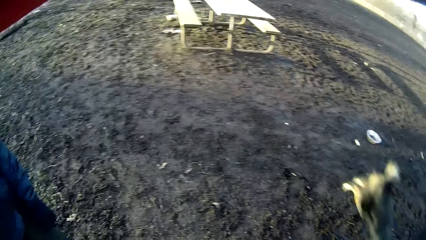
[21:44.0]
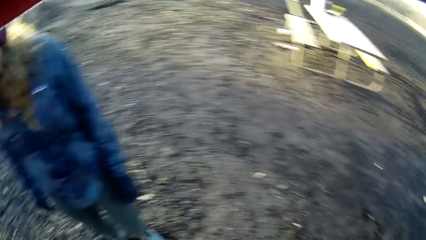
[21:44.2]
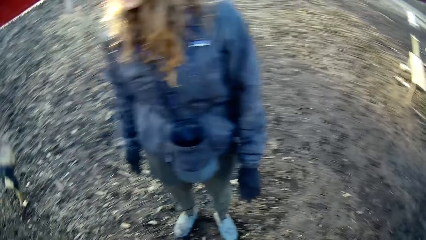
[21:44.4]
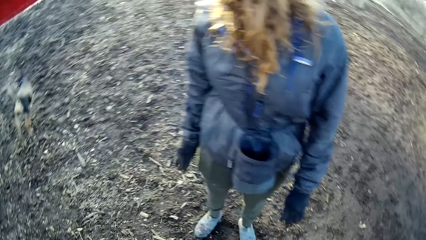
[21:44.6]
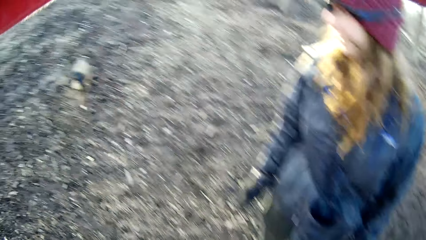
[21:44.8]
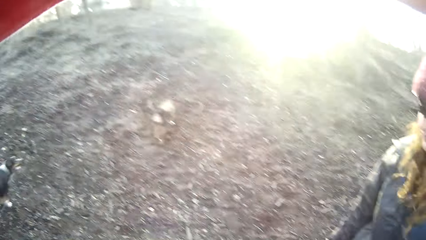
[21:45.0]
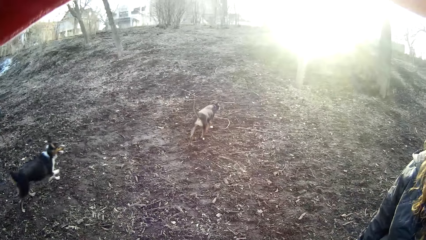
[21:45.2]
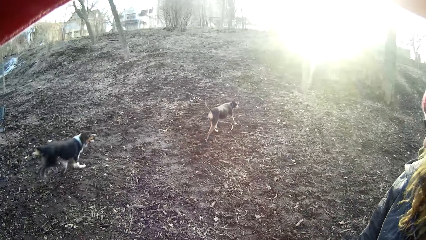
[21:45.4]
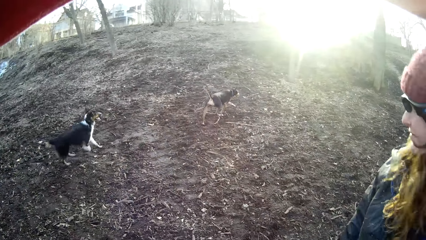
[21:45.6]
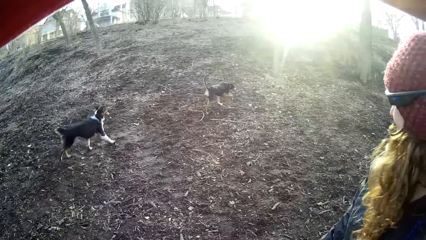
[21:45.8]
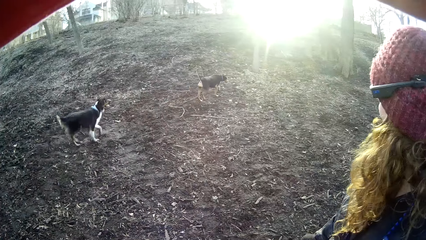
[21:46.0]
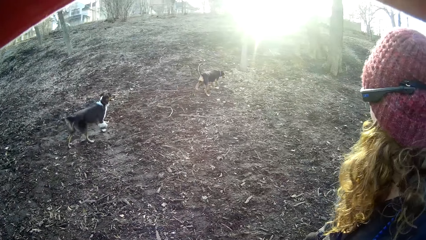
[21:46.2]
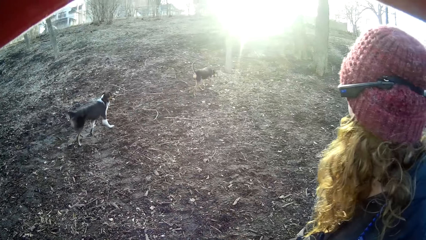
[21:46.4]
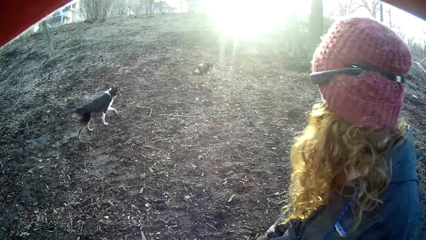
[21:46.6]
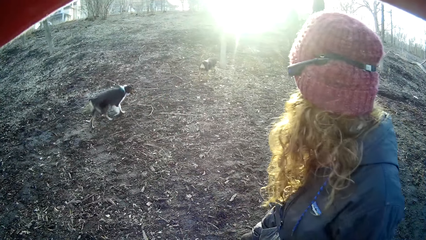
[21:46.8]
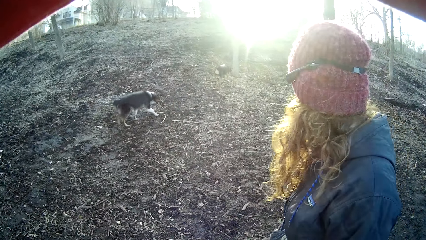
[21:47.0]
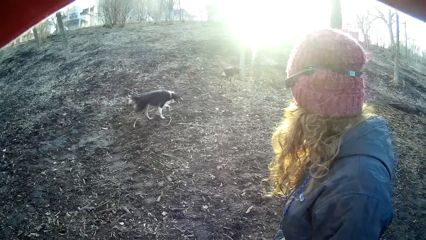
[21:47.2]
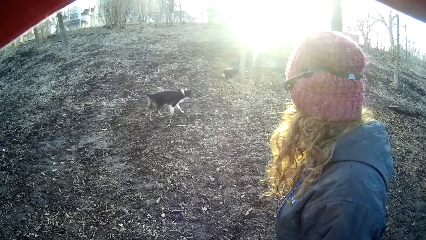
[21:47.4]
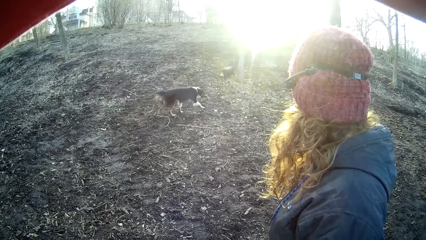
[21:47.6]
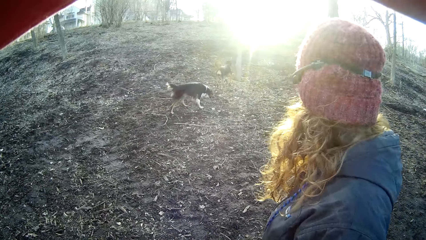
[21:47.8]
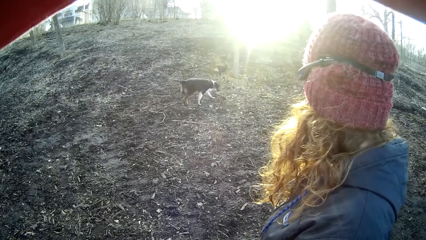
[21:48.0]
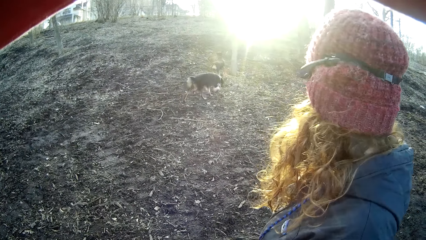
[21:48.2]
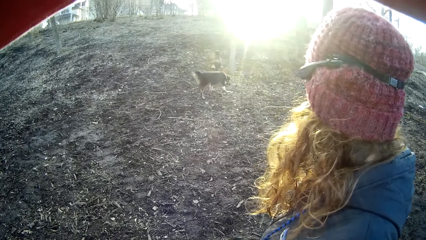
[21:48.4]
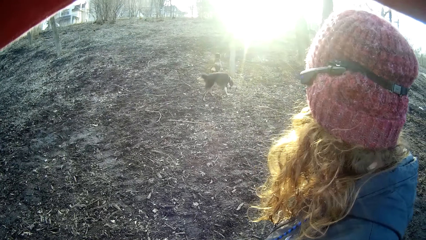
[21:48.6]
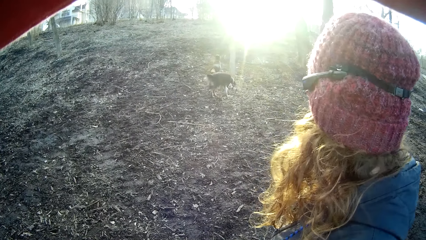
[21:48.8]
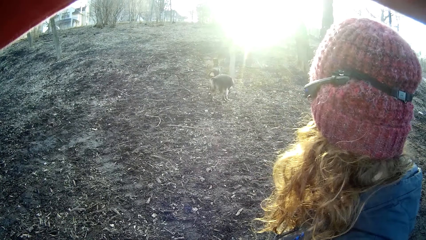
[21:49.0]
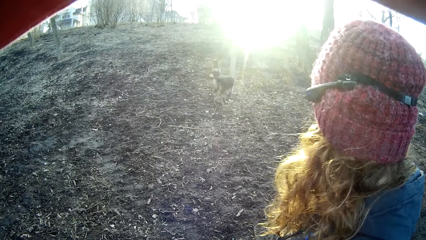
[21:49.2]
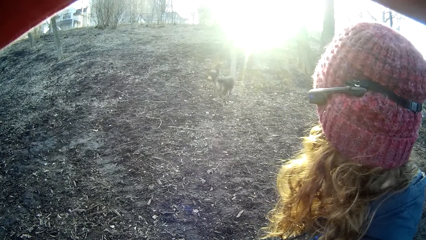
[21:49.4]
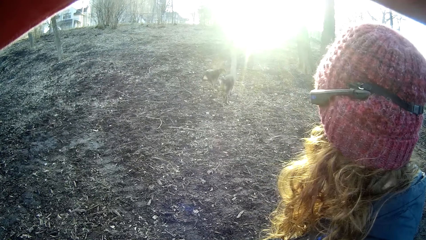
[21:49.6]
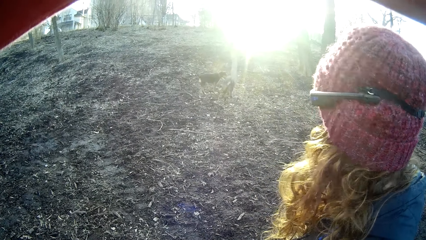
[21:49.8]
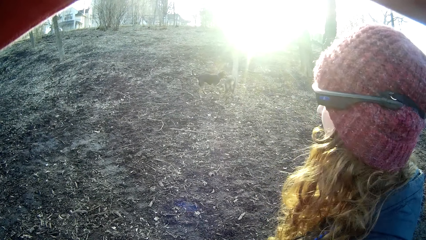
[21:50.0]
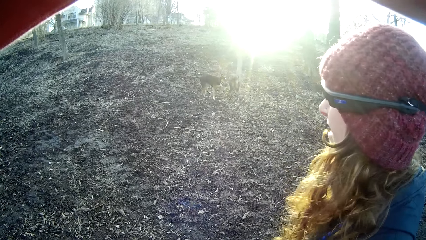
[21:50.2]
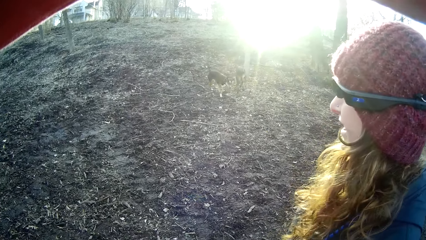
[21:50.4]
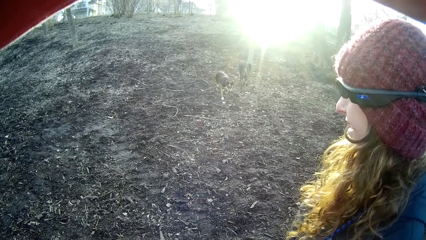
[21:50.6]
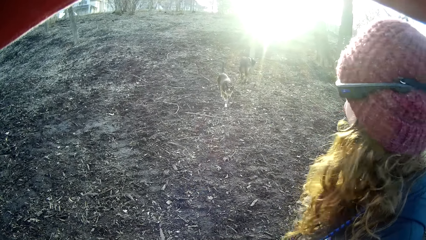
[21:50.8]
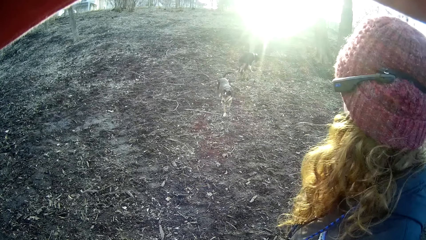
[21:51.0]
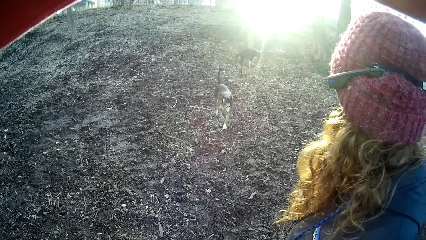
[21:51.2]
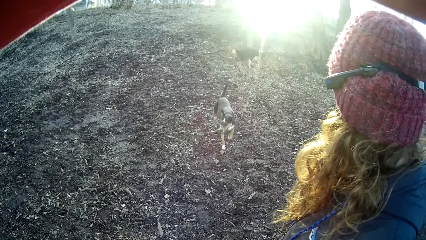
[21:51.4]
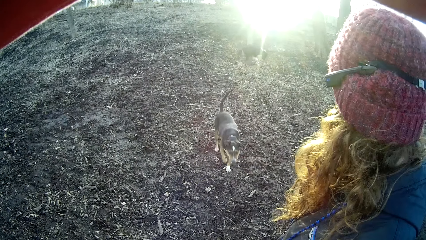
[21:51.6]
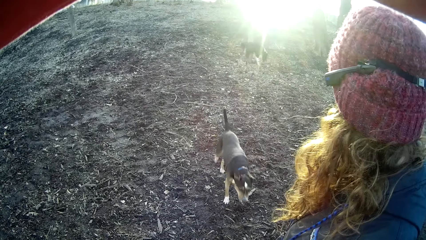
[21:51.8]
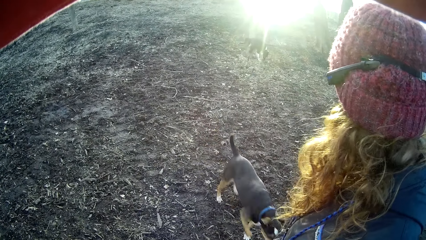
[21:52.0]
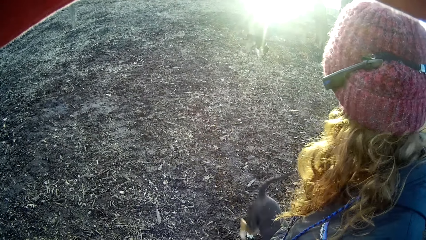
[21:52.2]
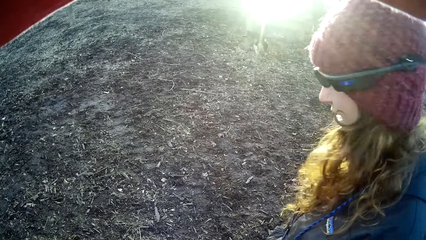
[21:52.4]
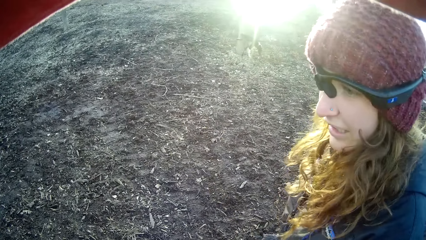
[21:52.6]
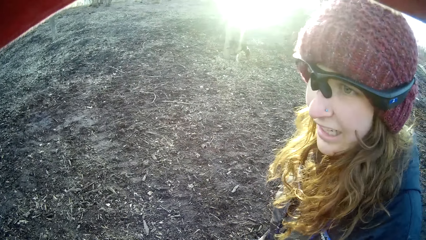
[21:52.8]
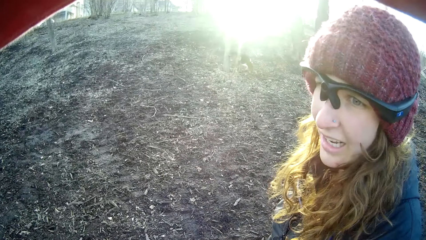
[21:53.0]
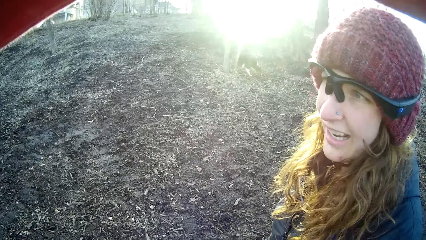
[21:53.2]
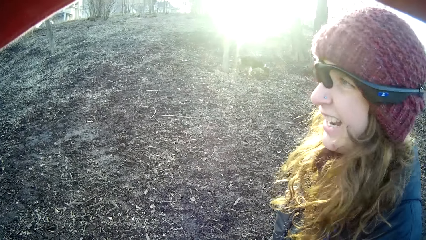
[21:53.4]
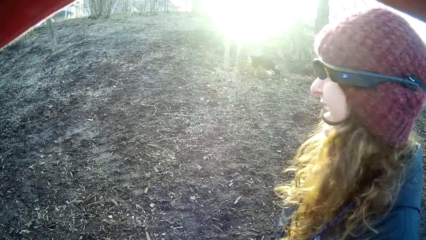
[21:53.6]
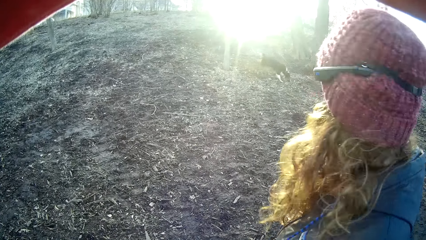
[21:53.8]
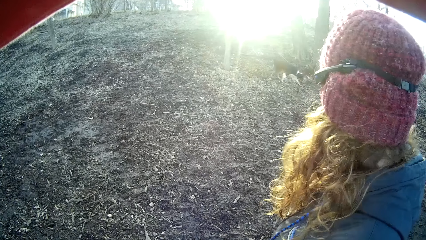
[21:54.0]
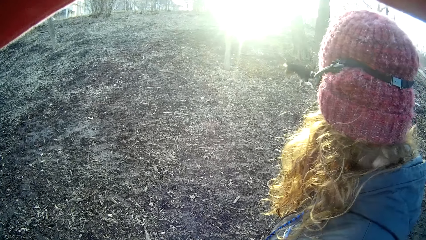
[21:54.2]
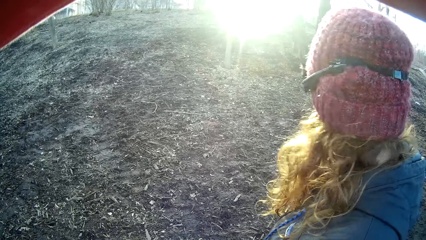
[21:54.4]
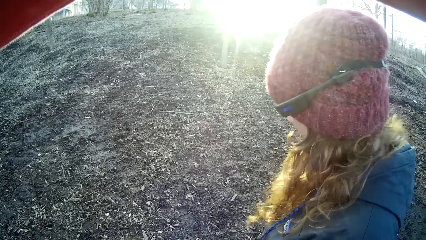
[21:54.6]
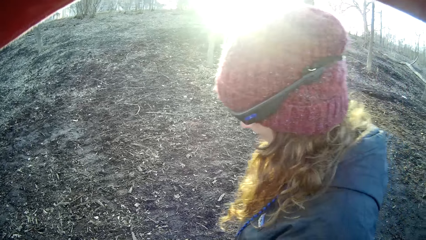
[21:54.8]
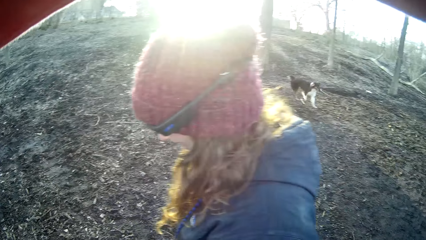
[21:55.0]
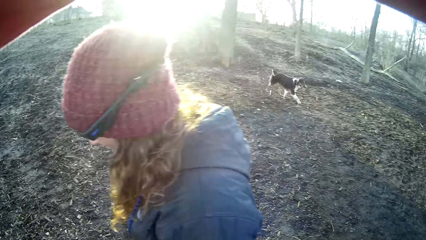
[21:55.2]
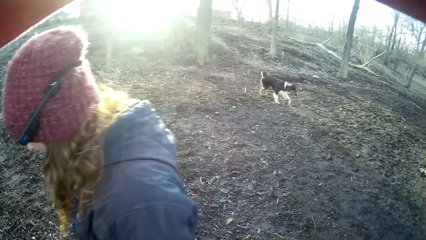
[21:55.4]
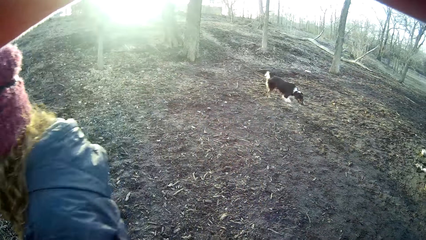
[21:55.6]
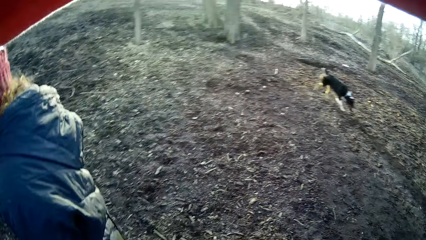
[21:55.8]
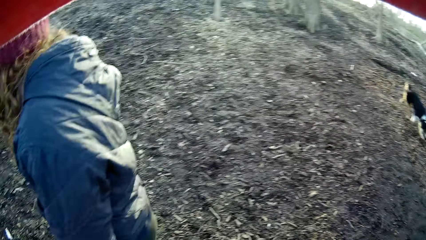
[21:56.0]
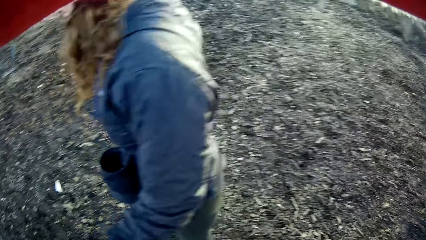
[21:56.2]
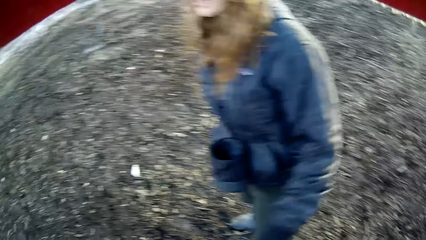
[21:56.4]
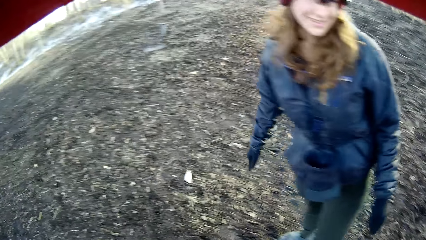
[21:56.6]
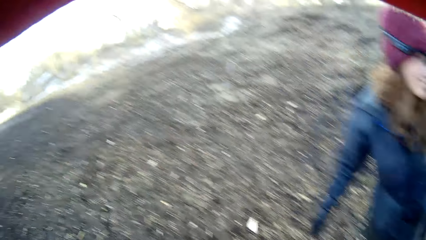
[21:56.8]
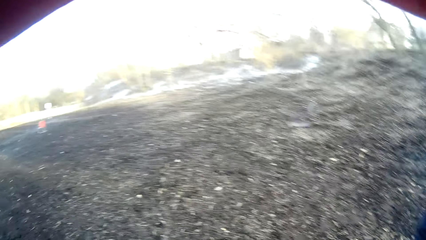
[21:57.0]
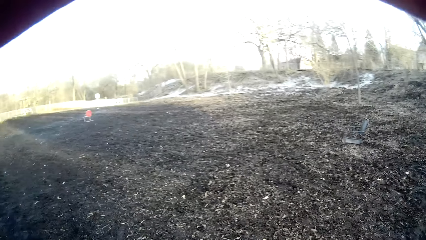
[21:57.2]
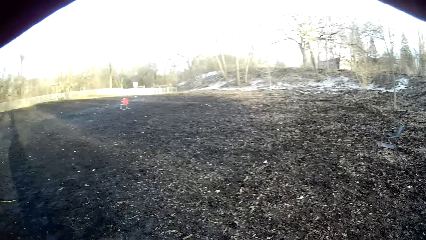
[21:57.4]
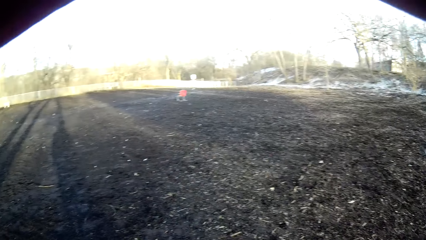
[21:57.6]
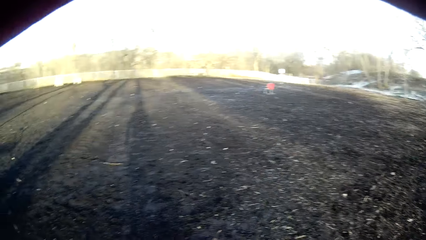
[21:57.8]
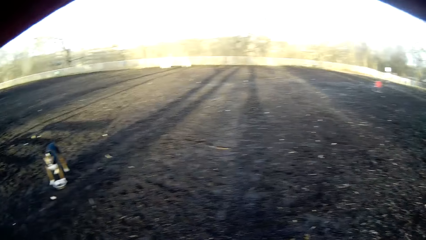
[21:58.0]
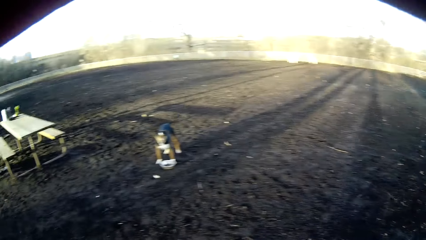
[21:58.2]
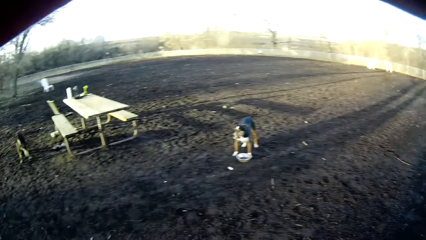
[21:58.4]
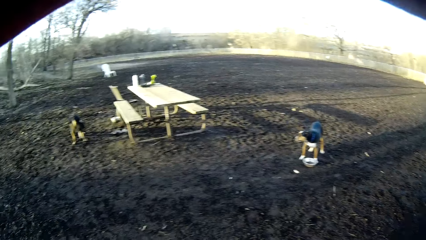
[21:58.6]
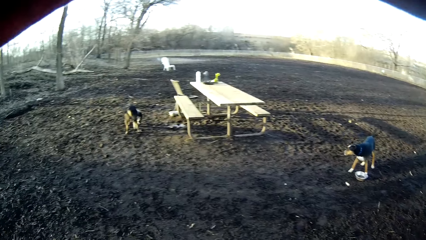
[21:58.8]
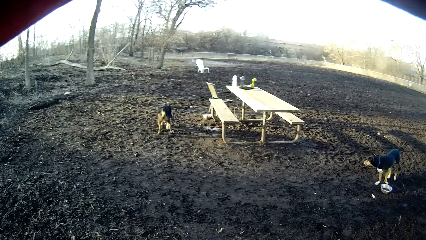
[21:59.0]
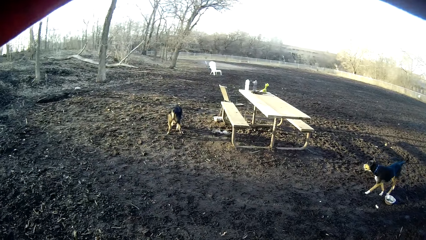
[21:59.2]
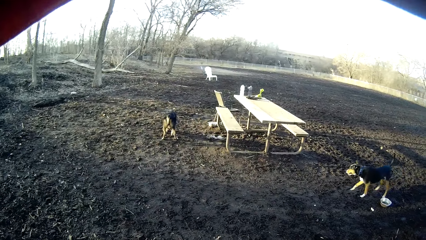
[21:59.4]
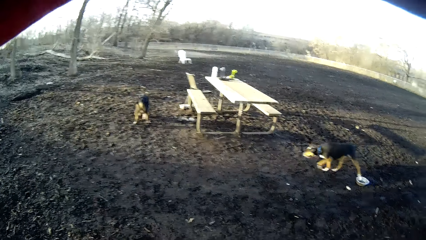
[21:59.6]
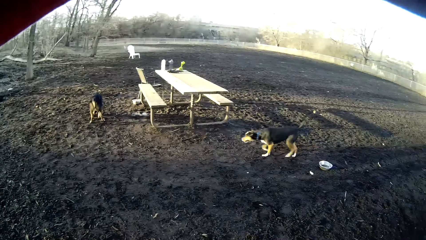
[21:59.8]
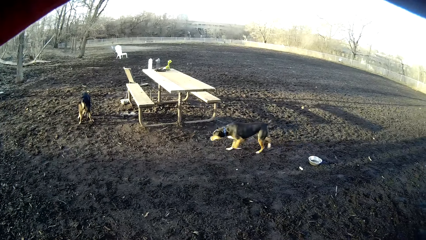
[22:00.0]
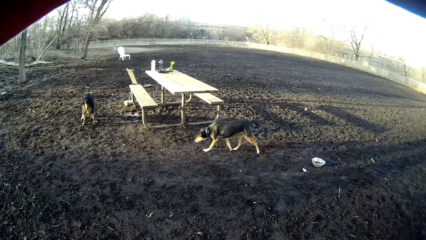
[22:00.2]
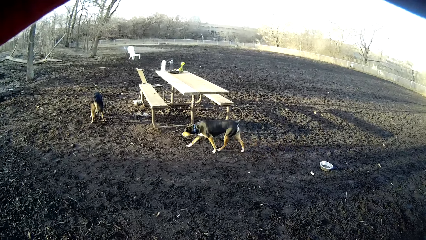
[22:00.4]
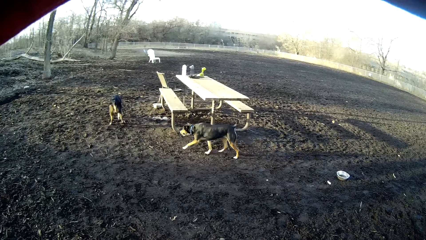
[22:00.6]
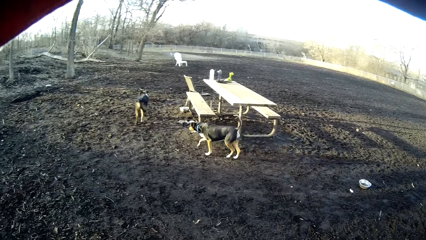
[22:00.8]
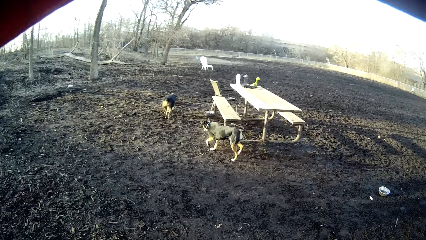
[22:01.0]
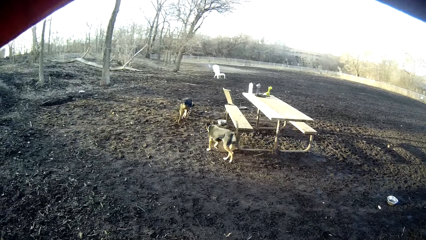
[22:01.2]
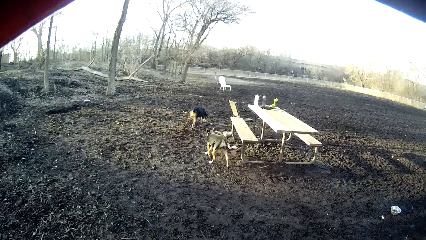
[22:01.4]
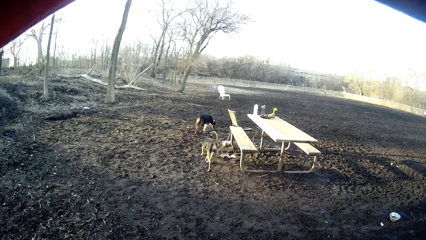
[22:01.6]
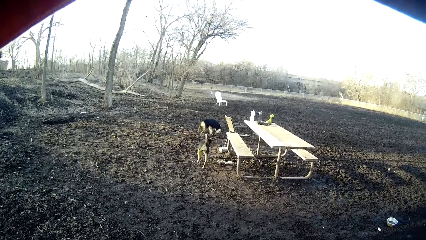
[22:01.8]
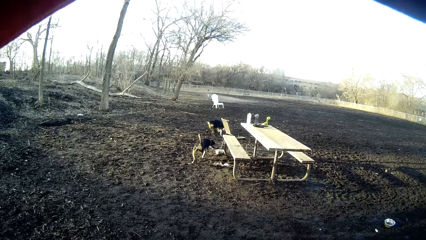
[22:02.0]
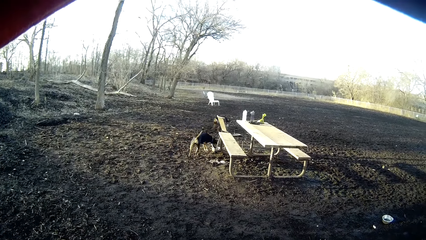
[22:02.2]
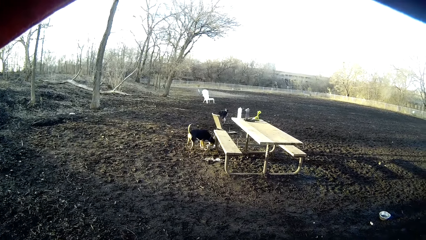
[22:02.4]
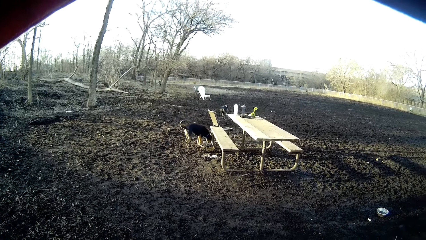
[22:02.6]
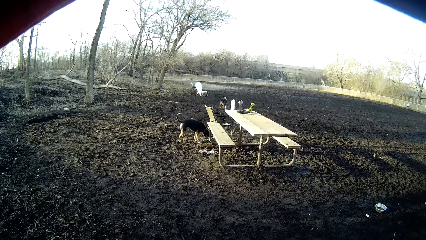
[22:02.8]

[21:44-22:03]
The camera wearer looks around. They stare at the dogs.
